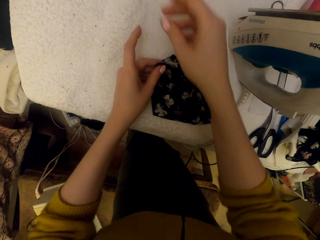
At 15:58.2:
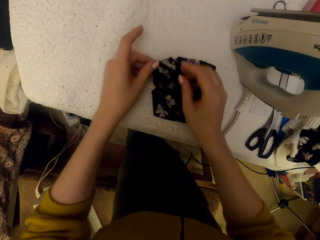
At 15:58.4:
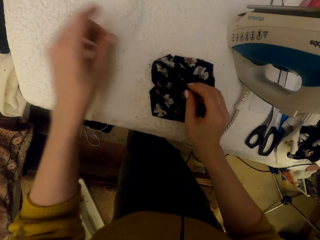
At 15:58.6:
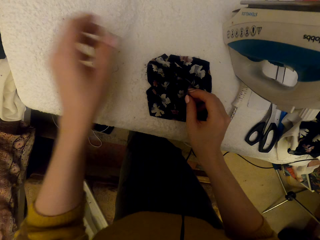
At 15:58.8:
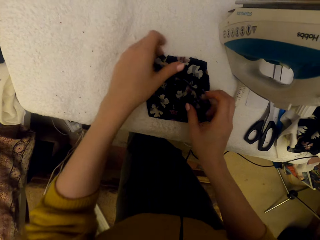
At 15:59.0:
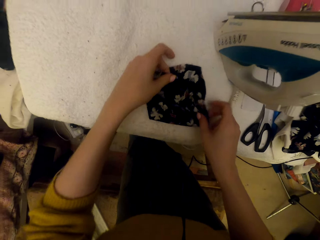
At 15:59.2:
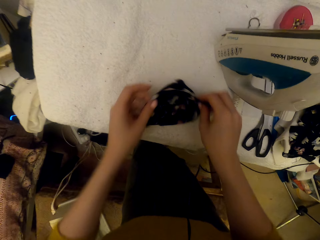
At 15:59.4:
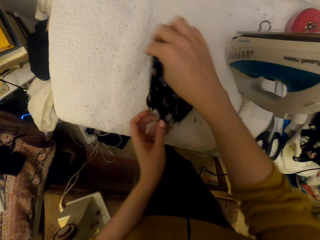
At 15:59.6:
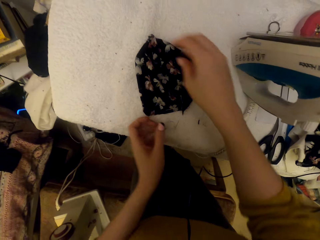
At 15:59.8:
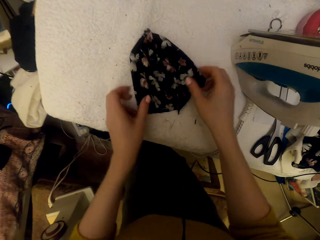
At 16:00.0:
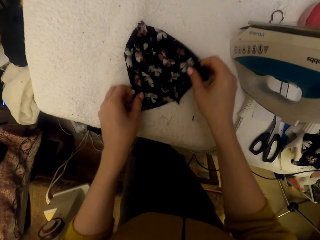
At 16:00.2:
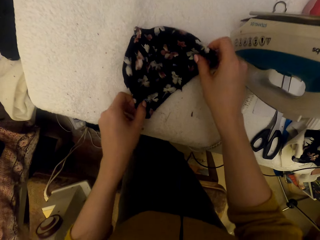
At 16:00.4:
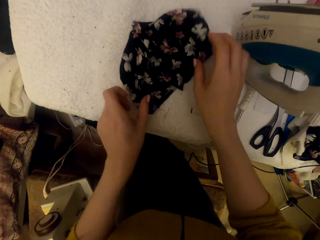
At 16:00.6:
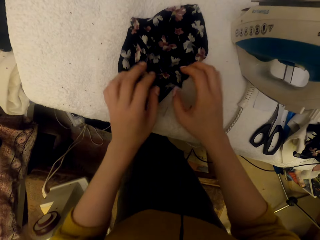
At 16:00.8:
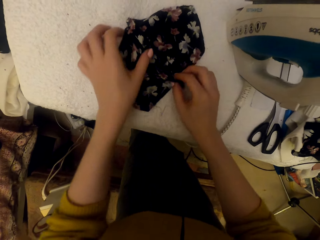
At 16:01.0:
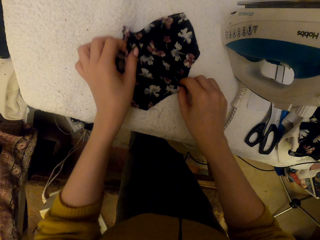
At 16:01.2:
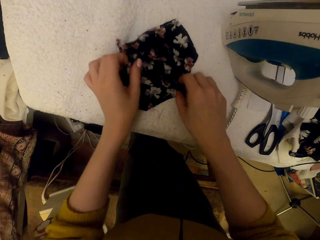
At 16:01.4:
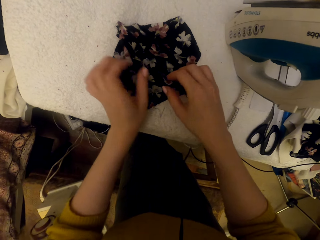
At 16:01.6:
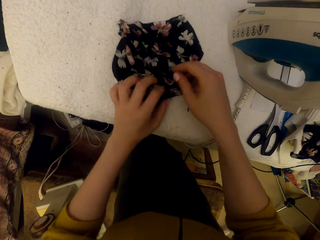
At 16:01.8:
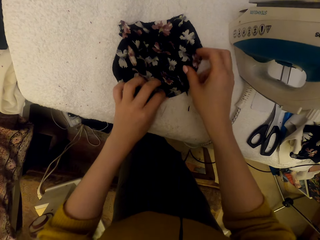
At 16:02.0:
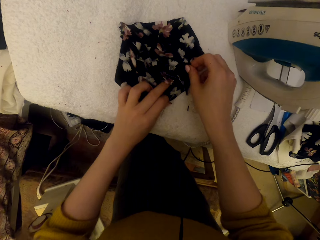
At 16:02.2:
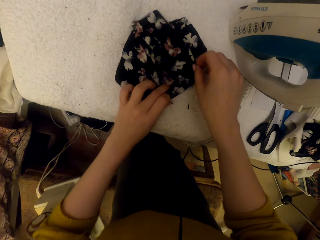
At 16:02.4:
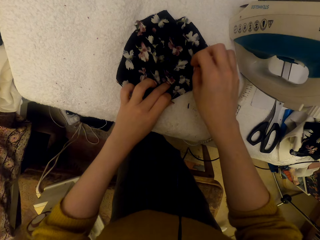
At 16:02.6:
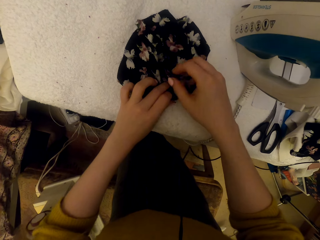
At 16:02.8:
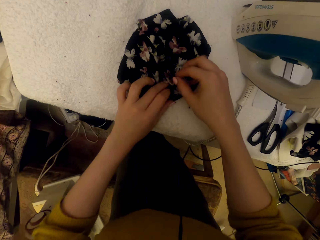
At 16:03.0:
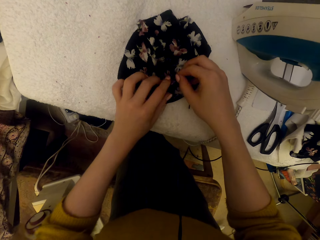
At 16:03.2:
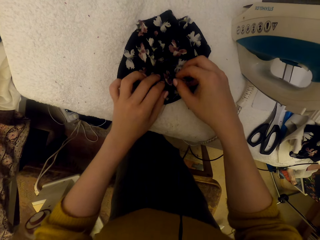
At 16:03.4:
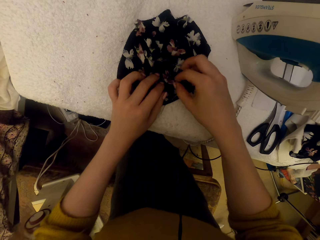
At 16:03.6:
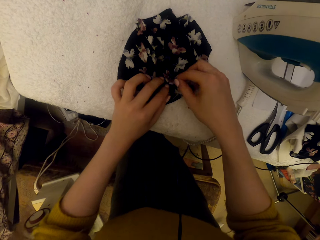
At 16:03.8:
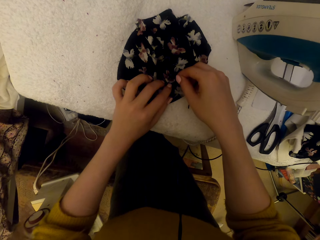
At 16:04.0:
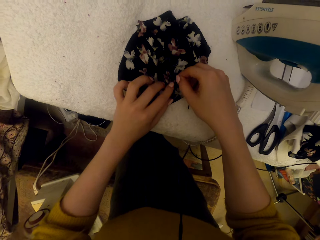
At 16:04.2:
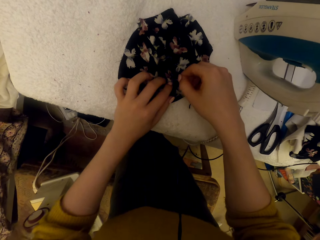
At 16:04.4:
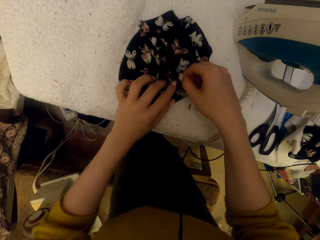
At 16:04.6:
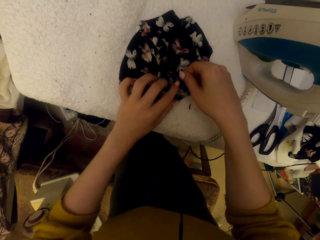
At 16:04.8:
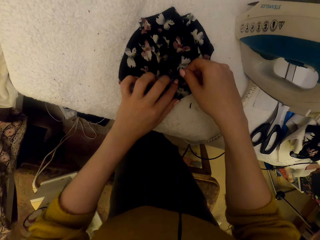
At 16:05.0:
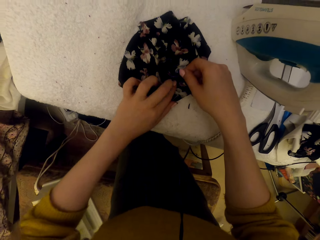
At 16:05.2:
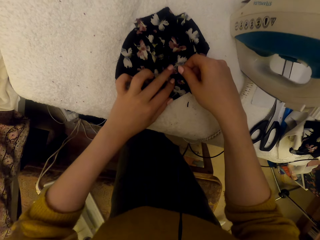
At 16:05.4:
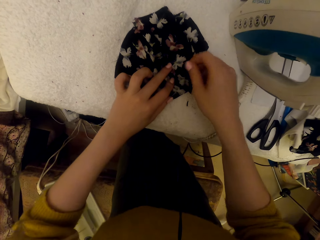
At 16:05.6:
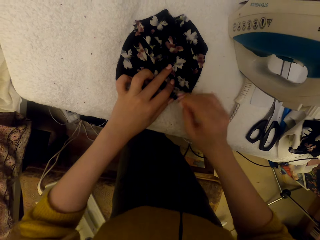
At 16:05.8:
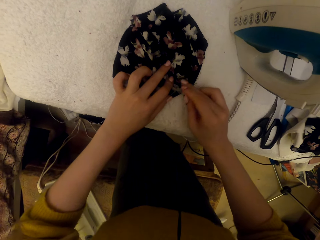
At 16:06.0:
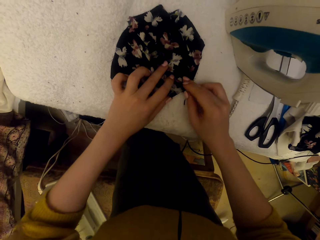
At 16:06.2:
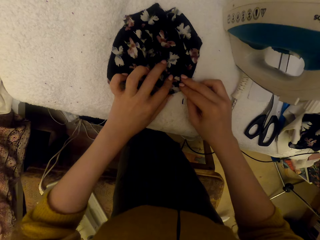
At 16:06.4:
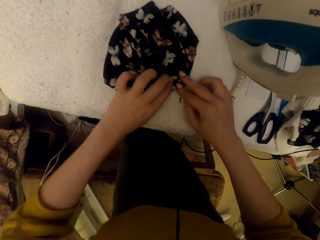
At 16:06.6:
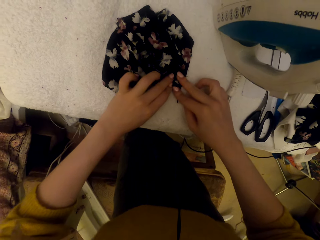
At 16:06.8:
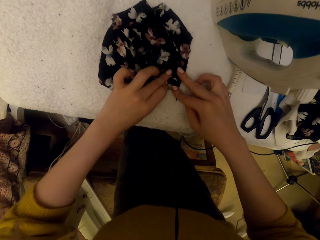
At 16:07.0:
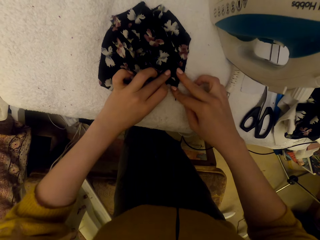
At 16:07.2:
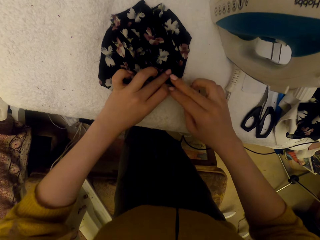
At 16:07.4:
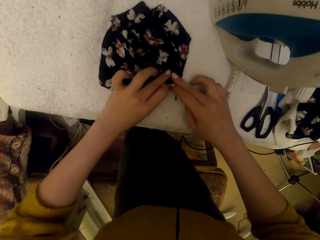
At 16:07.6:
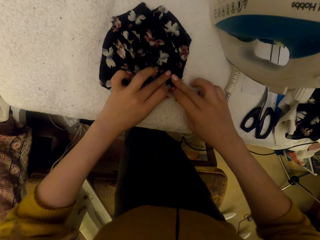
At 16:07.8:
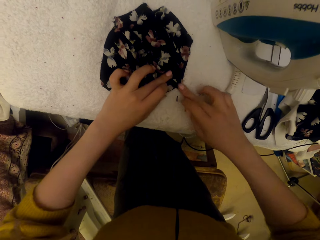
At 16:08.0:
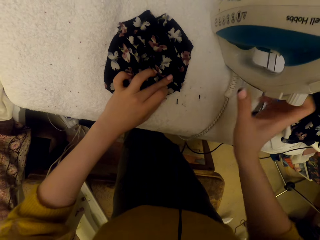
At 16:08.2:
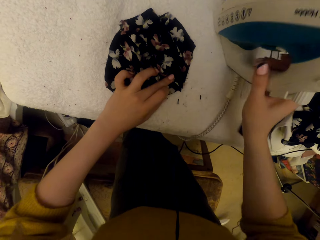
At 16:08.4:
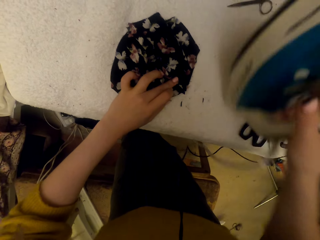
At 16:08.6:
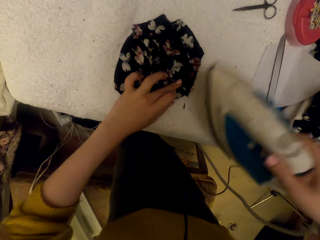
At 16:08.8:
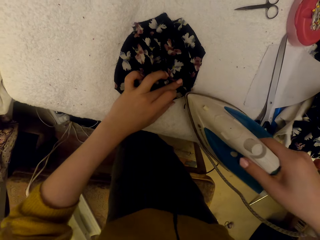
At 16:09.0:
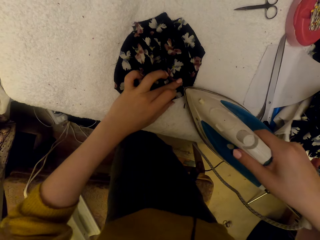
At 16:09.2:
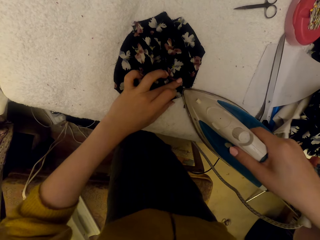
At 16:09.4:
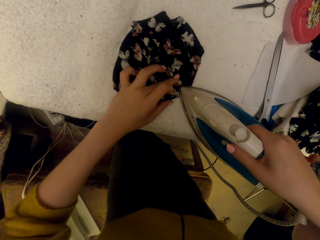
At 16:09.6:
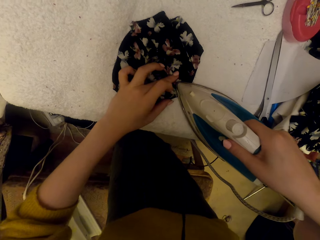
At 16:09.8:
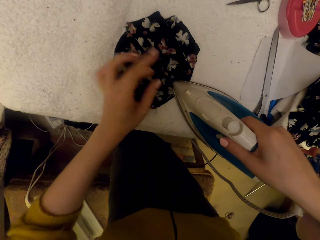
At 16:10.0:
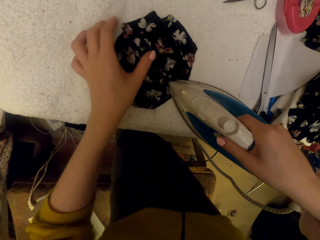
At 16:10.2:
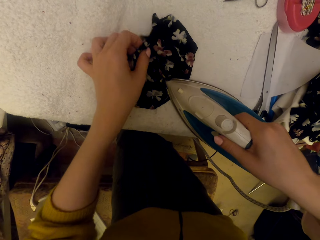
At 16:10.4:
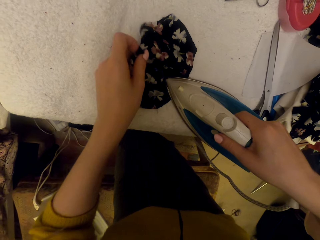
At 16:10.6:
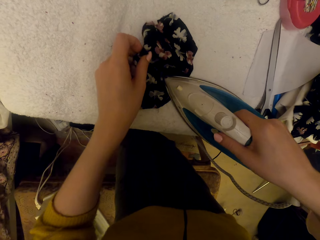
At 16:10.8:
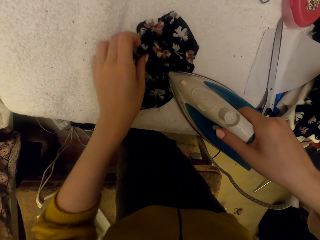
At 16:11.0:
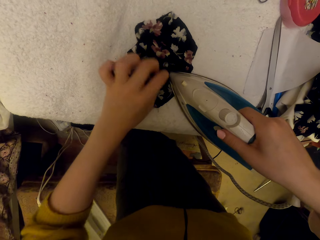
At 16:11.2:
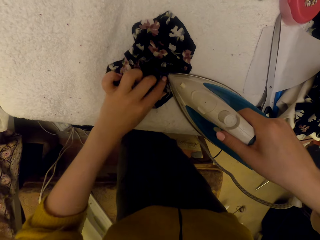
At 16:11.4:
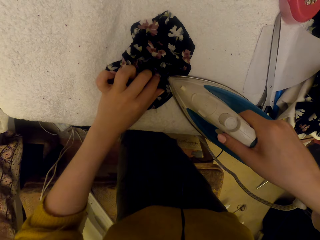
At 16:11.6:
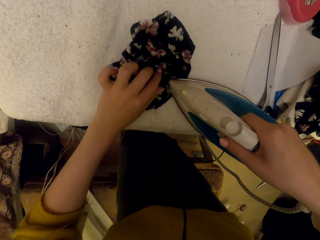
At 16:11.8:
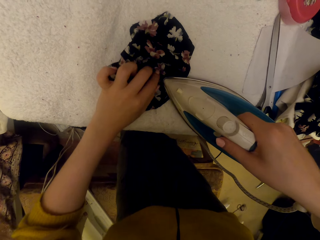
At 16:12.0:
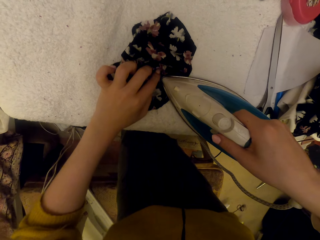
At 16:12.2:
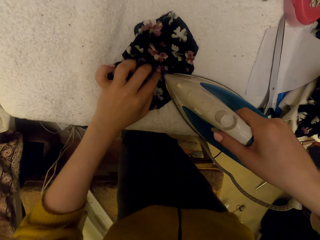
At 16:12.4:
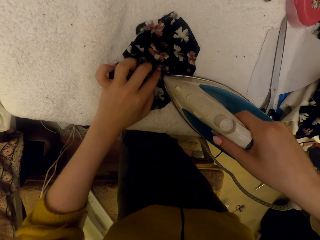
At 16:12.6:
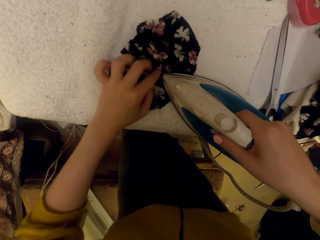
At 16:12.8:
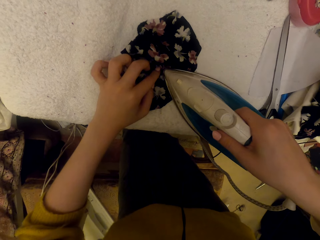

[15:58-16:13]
The camera wearer moves a material. They separate materials. They pick up the steam iron. They iron the cloth material piece with the steam iron.

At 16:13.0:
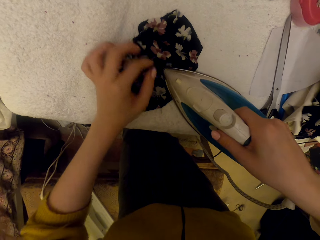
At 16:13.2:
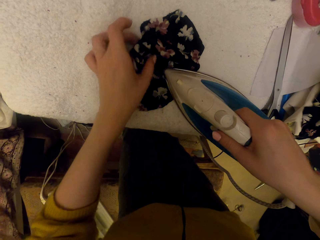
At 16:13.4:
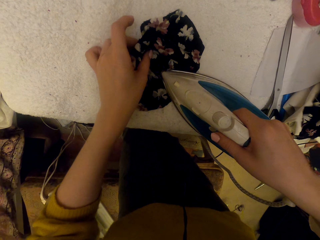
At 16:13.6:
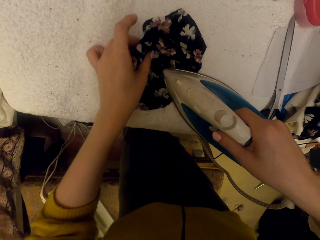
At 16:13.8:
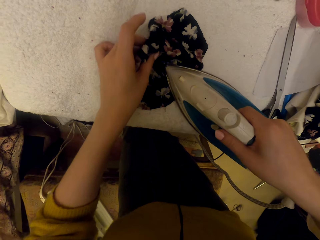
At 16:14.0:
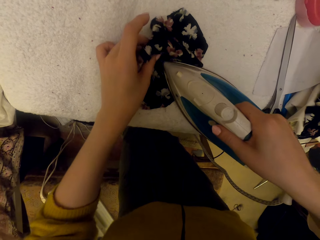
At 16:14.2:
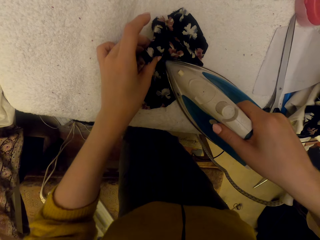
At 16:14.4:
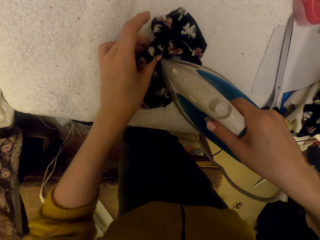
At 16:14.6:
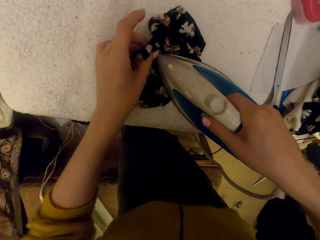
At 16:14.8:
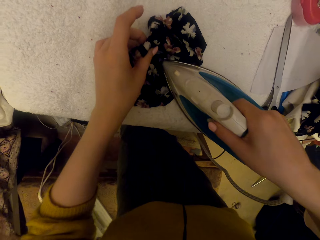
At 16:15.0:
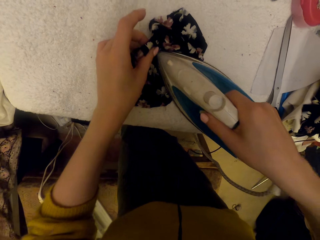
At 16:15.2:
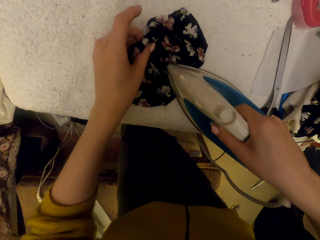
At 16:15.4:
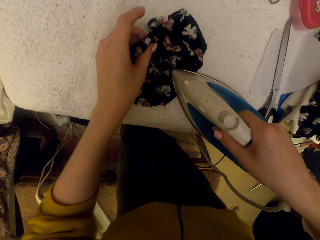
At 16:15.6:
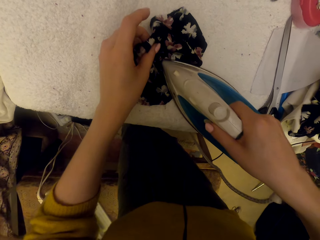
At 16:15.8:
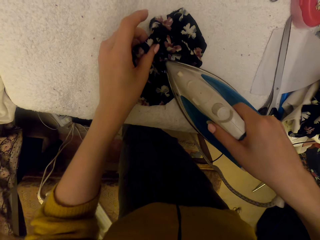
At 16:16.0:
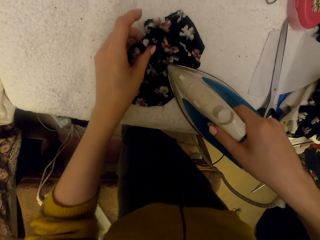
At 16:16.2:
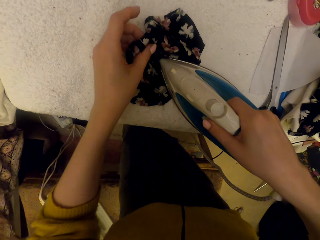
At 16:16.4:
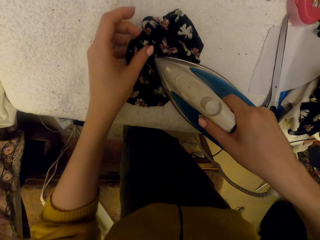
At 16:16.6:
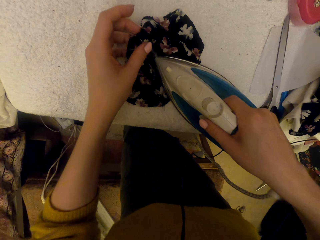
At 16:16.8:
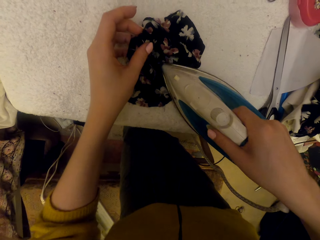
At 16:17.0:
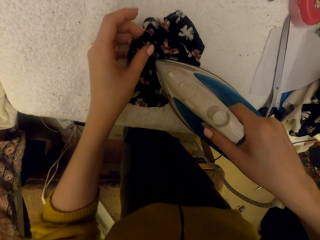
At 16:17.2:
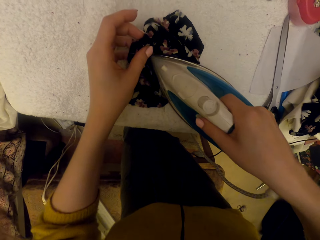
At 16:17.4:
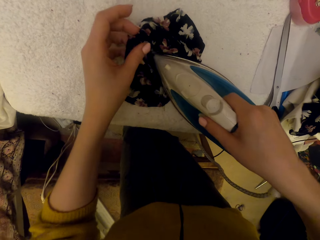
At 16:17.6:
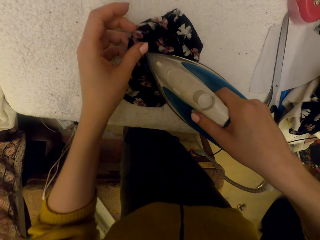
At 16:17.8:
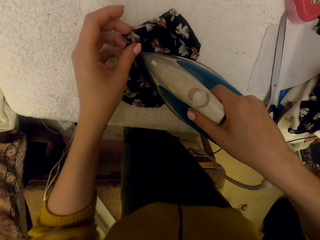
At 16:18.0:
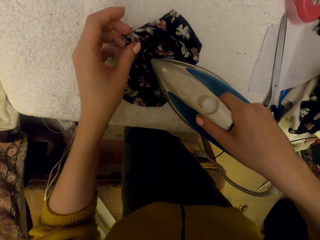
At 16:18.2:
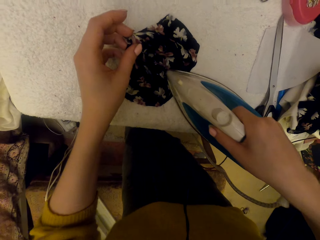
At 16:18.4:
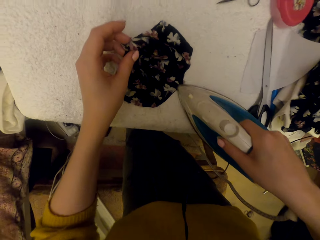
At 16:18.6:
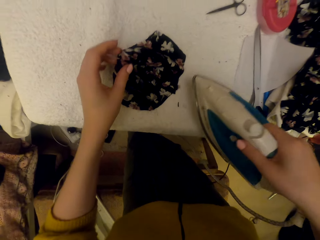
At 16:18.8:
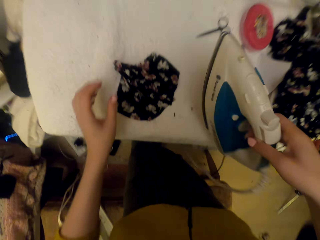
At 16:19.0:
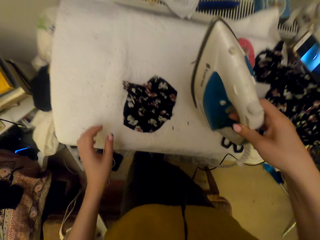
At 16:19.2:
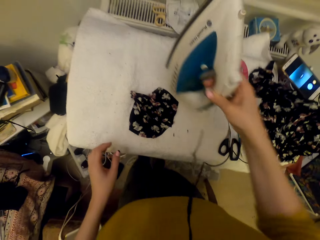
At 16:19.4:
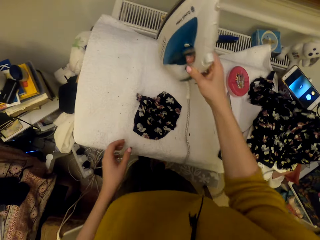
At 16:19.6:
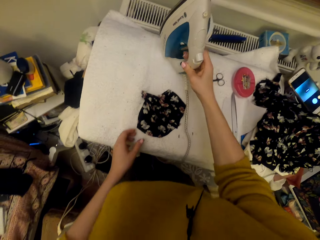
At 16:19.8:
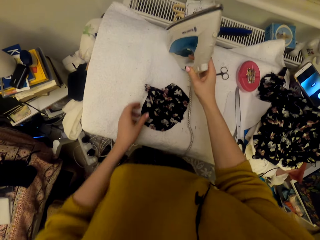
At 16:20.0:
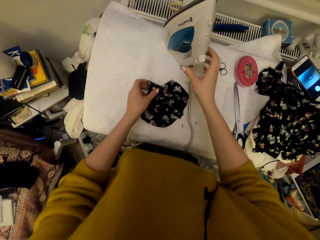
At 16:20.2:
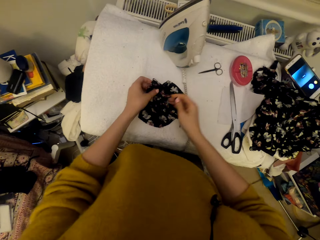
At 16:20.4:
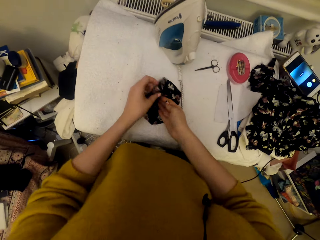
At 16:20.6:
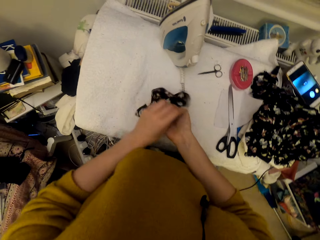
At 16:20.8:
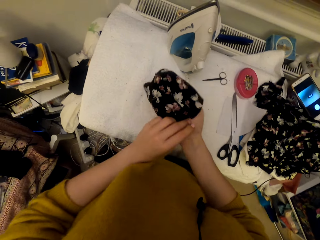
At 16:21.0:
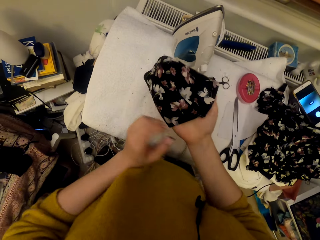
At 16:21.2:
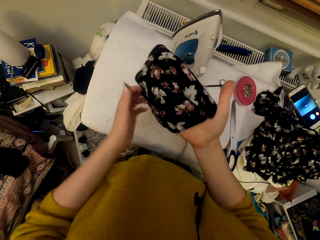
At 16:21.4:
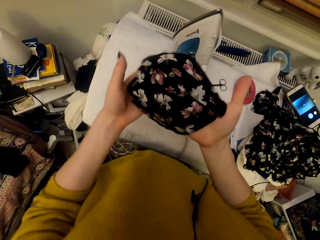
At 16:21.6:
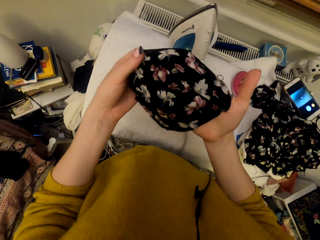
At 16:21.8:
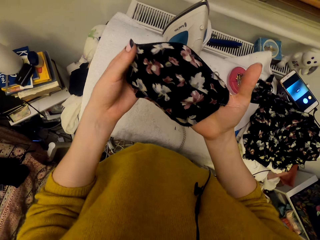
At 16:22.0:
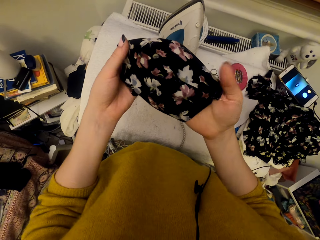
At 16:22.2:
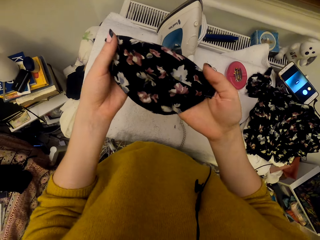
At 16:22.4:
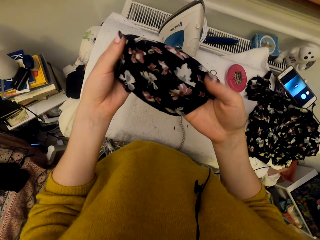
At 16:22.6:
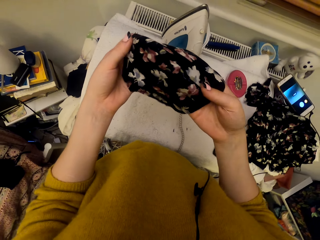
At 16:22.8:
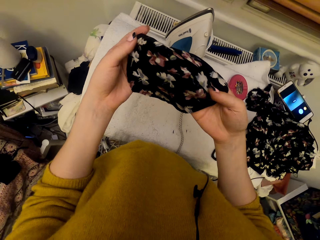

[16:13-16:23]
The camera wearer puts the steam iron on the worktable. They inspect the cloth material piece. They pick up the material.
